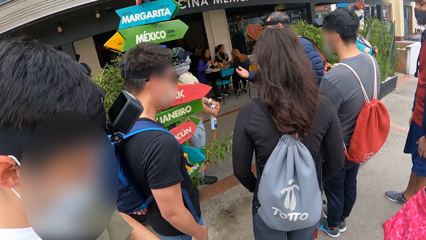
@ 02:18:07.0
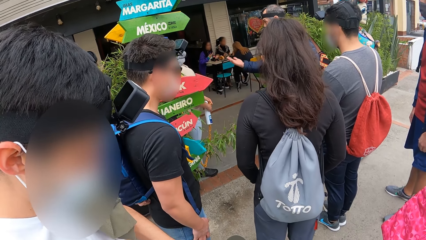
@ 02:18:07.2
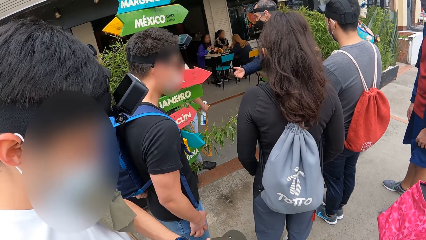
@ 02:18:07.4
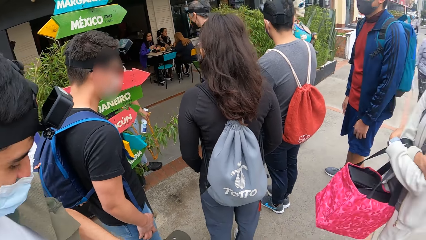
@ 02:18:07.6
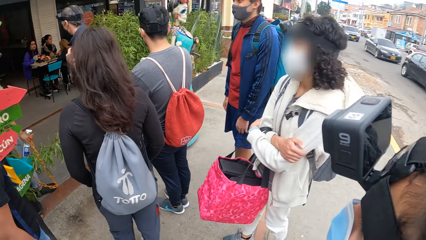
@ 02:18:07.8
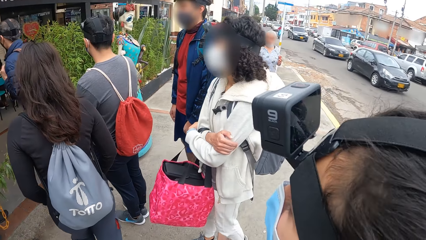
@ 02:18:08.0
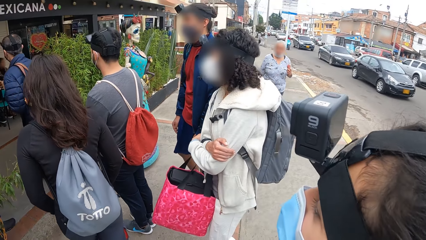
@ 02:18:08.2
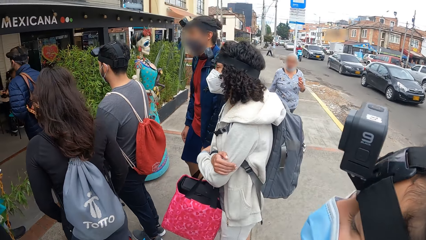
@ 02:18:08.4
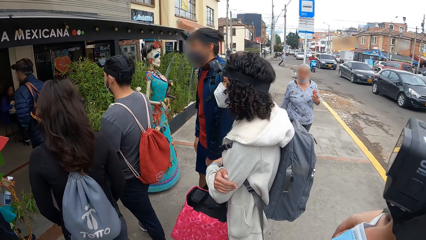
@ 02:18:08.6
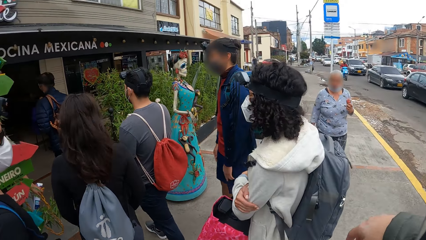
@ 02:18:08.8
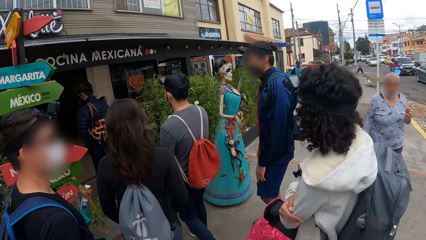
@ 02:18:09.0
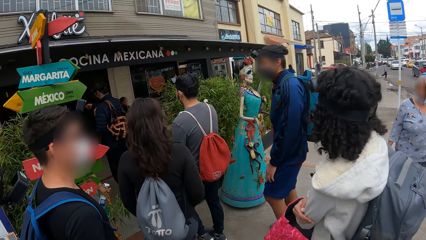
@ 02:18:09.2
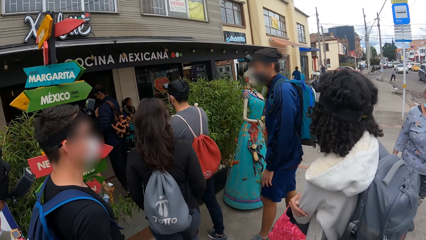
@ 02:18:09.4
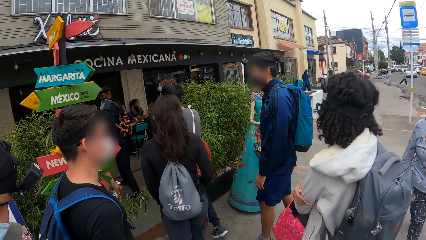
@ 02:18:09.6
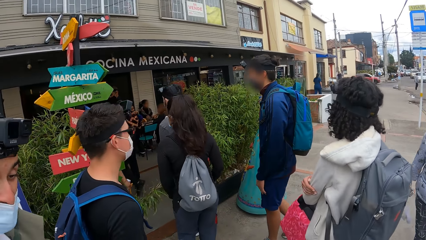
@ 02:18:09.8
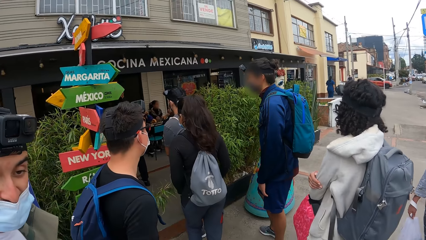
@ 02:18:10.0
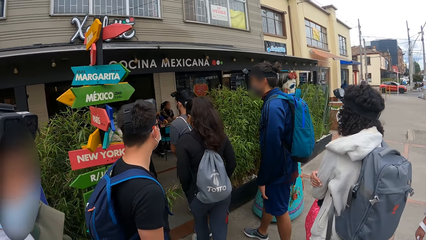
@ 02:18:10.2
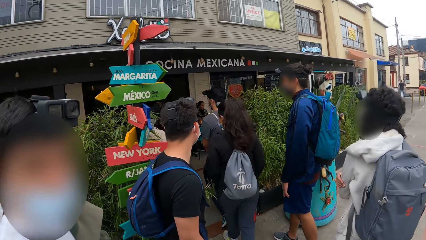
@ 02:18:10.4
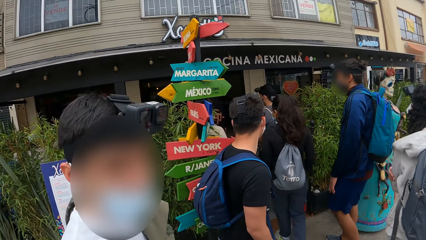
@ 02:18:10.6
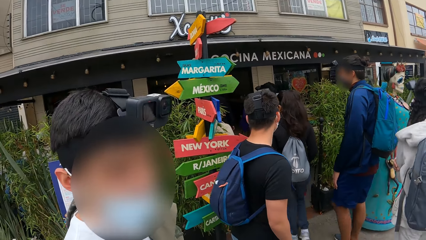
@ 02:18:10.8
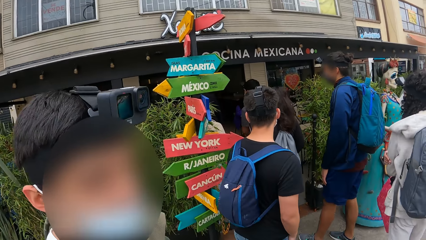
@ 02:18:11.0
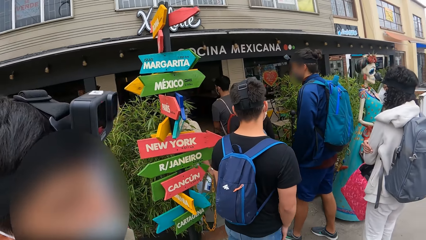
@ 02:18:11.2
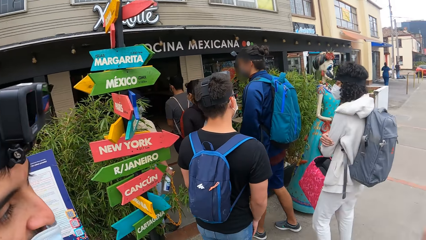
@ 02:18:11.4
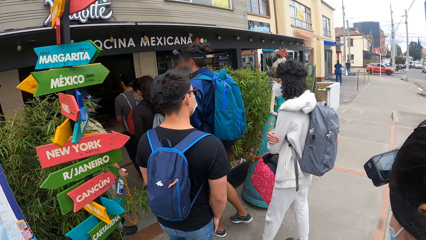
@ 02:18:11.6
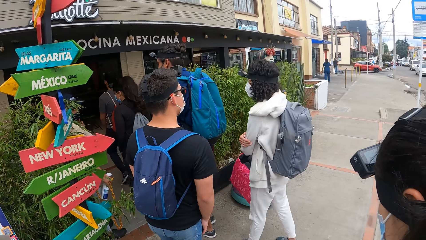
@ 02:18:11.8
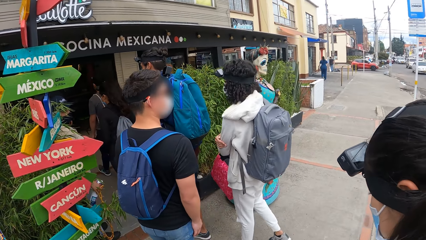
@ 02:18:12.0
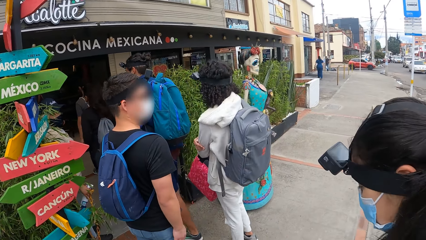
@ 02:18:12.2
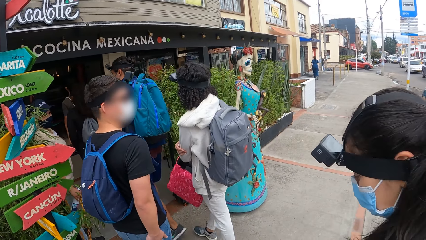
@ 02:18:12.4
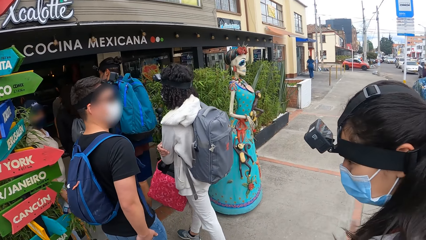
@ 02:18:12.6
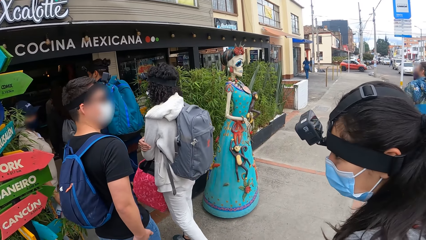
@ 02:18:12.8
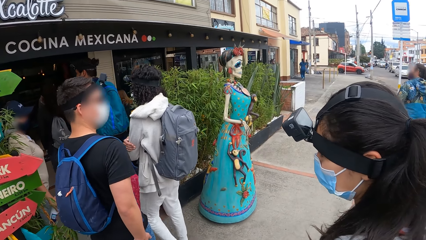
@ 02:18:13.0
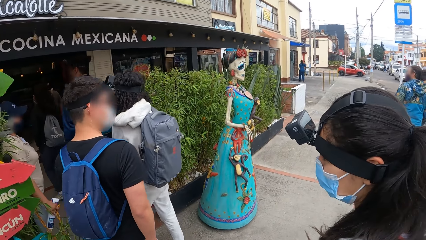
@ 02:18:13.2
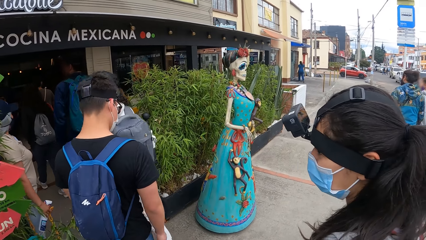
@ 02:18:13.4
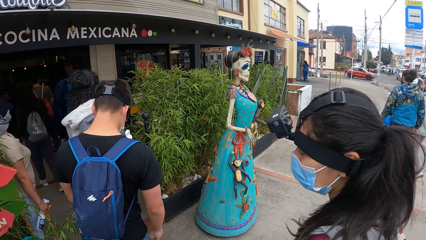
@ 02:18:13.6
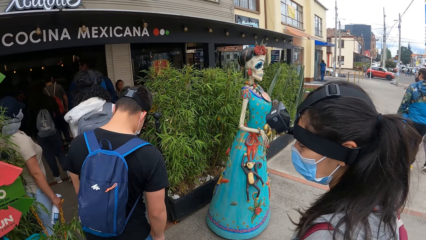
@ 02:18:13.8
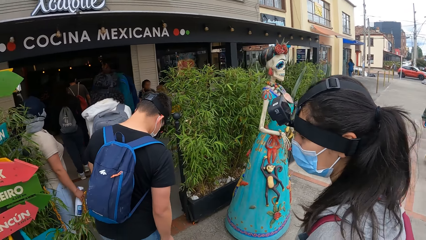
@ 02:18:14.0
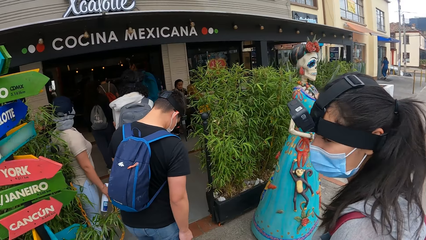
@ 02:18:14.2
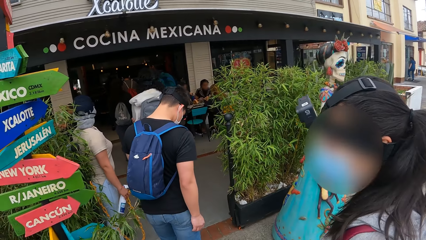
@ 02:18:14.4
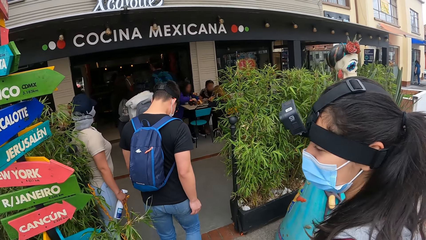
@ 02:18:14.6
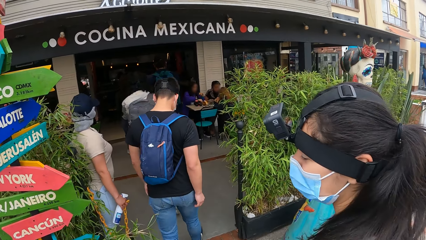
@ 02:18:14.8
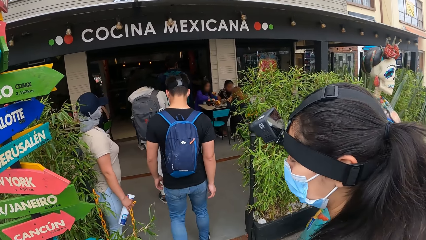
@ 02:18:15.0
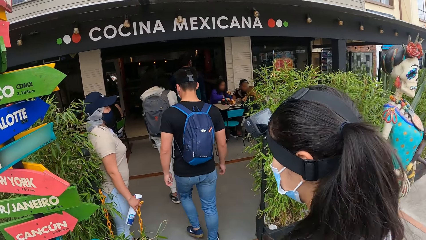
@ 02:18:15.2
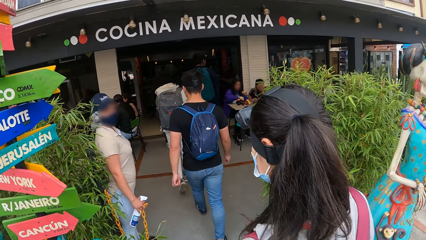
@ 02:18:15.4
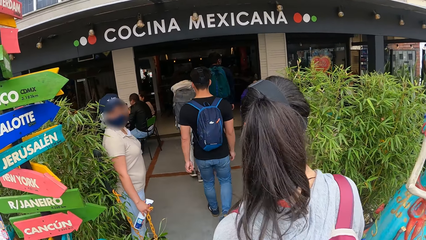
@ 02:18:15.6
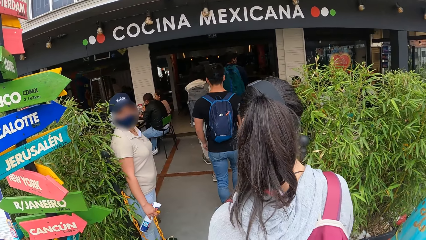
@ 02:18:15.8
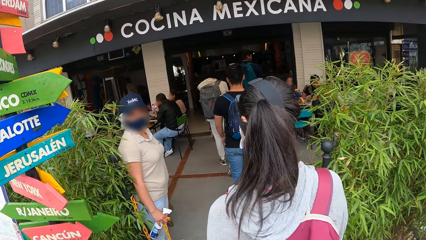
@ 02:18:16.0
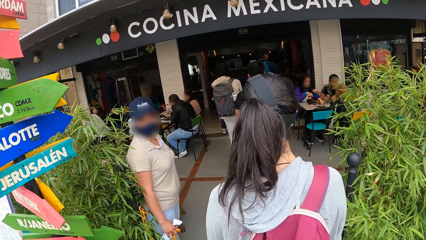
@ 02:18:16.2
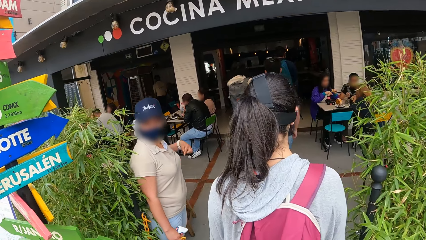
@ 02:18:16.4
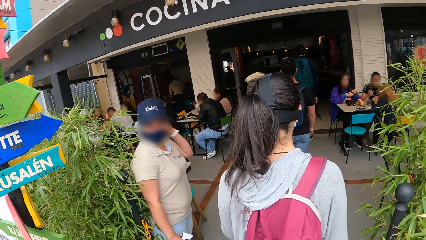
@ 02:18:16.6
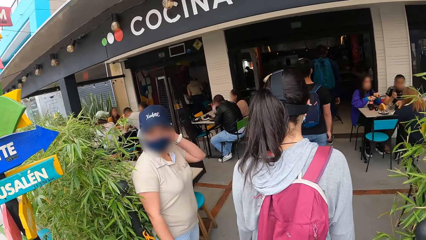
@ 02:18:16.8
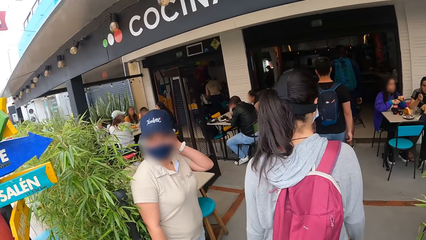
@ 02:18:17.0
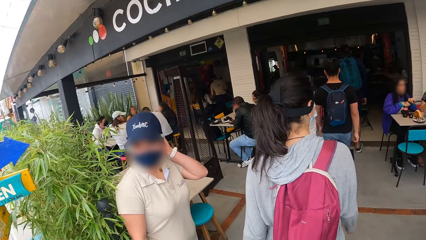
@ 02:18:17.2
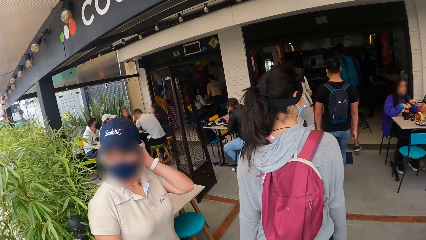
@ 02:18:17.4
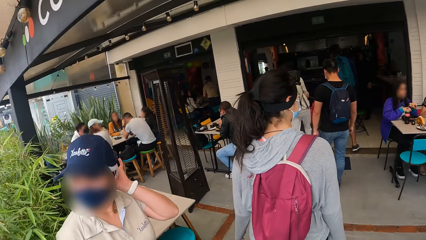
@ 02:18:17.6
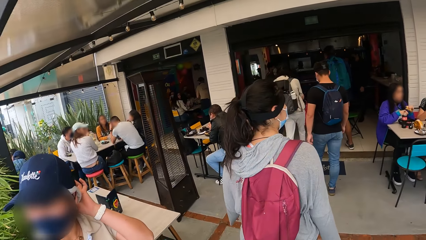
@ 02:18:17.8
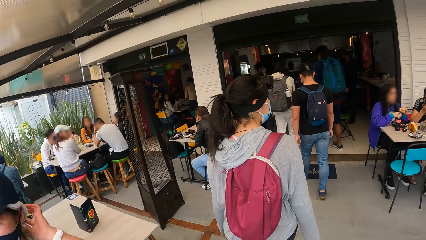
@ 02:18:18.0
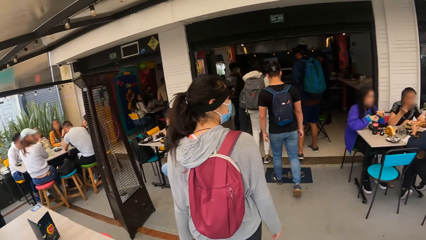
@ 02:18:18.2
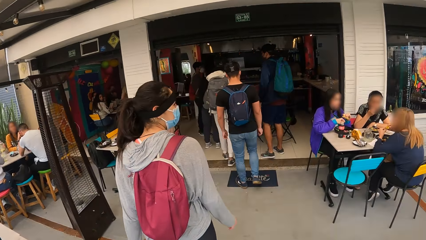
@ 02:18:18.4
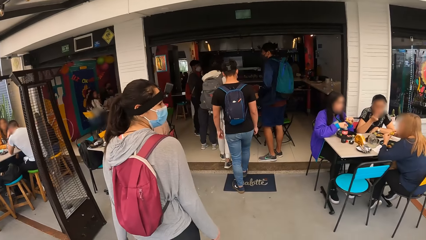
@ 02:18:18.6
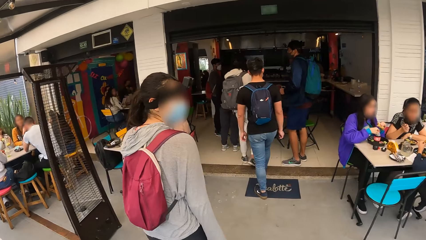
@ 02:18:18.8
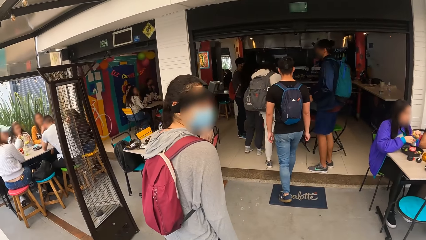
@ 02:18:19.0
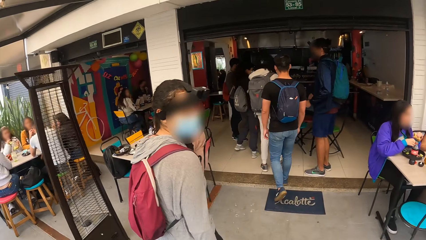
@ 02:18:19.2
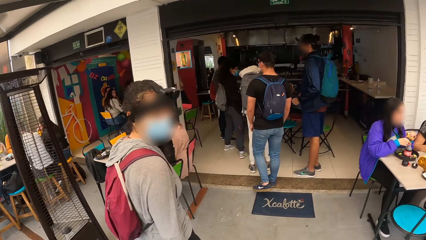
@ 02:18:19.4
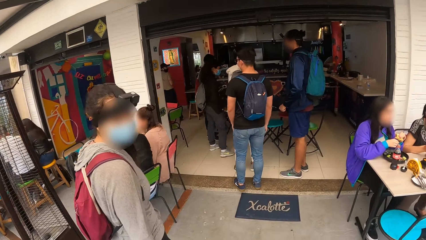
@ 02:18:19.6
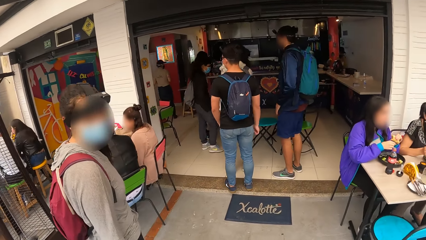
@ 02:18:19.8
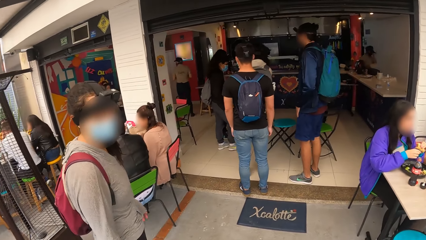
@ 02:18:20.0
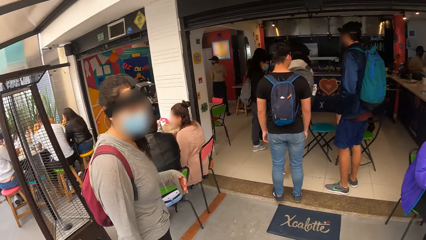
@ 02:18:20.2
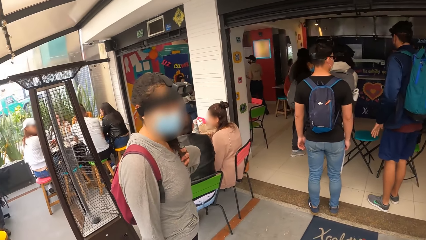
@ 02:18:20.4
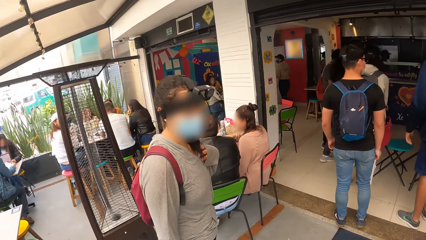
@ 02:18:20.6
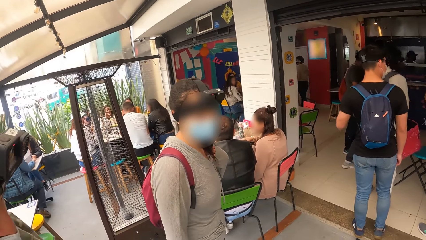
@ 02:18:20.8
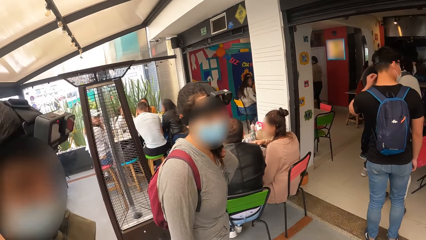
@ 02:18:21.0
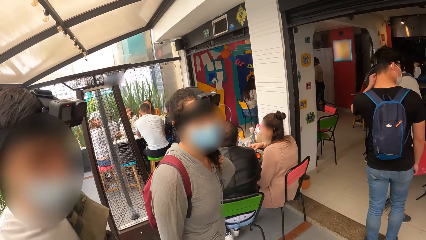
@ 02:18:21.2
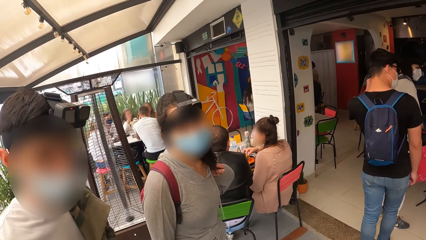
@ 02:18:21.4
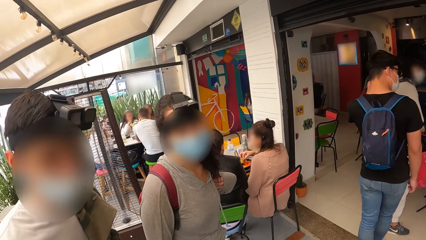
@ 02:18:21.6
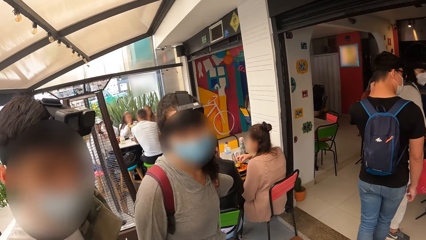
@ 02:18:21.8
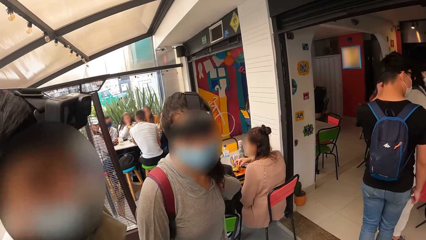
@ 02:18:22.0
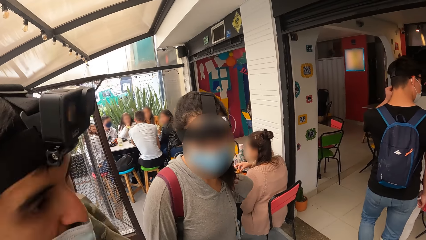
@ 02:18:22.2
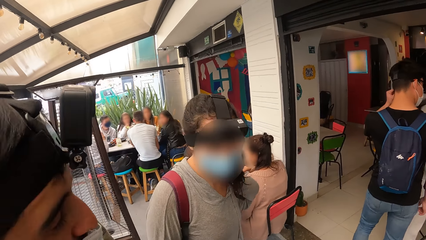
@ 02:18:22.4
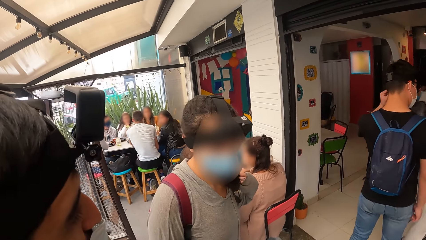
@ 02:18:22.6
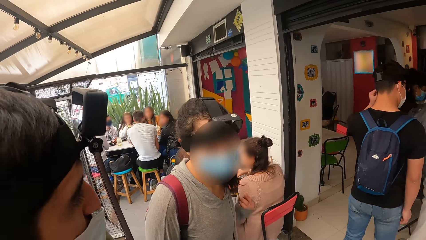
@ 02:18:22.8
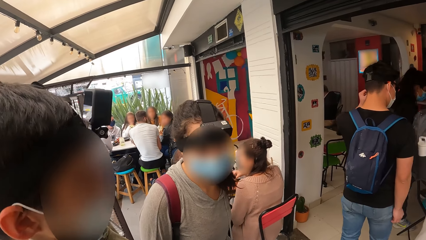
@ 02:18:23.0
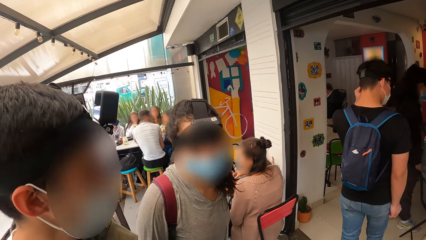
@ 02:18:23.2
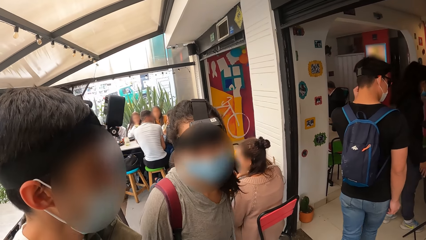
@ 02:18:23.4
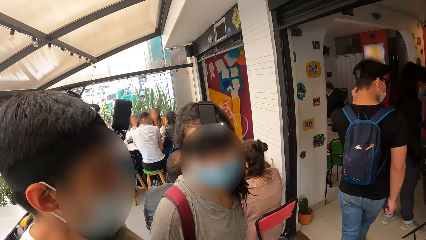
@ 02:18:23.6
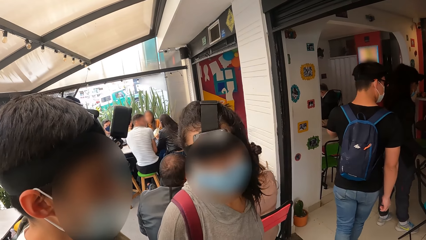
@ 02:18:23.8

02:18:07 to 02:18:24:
The camera wearer looks around. They walk in the hotel. They converse with a man. They walk into the restaurant with the group of people.
